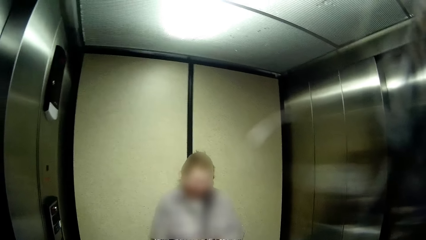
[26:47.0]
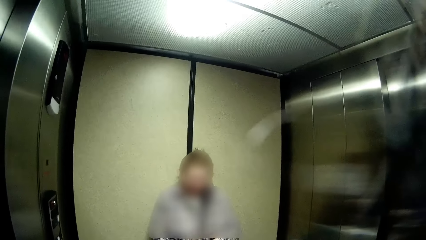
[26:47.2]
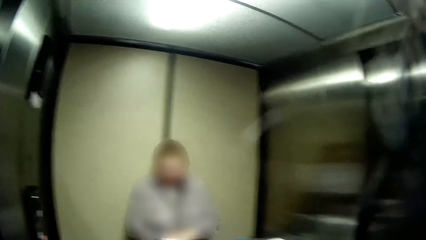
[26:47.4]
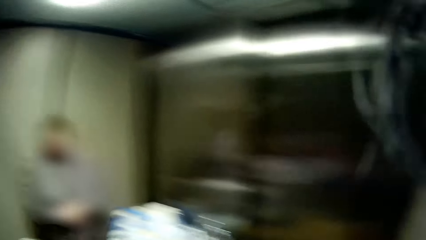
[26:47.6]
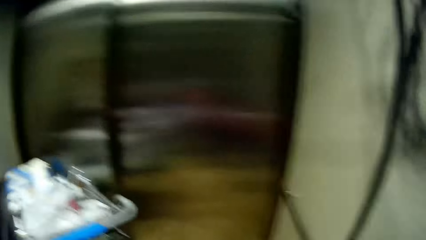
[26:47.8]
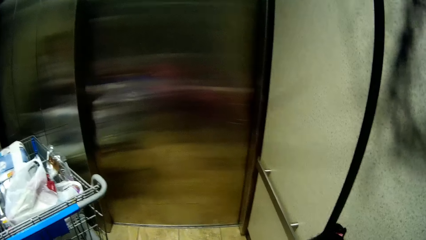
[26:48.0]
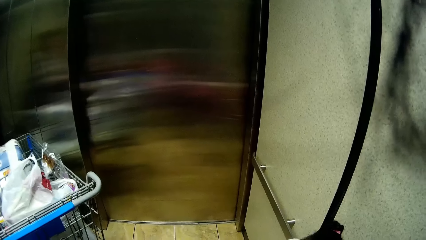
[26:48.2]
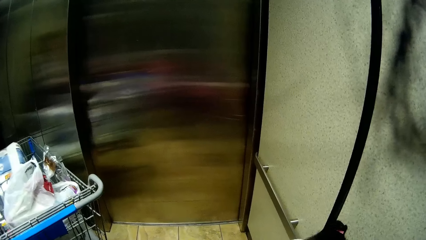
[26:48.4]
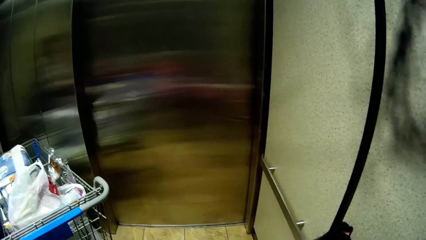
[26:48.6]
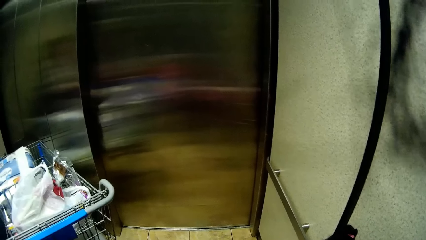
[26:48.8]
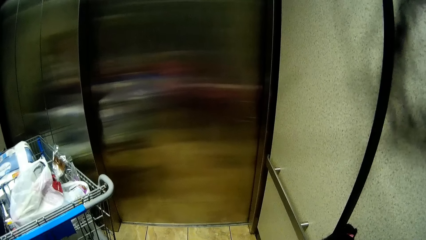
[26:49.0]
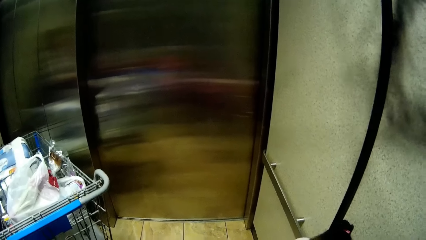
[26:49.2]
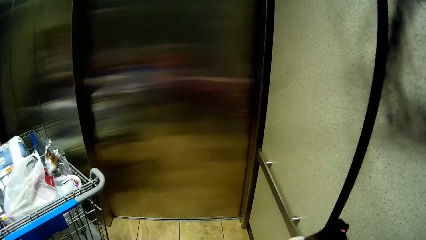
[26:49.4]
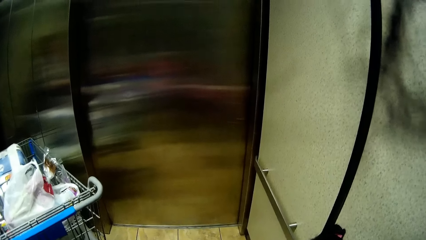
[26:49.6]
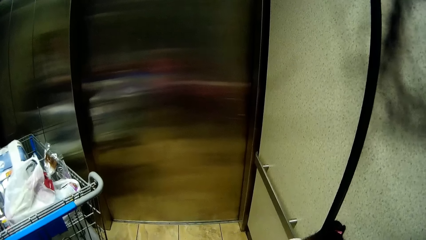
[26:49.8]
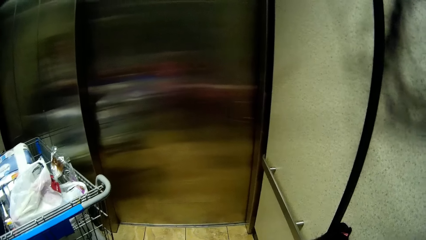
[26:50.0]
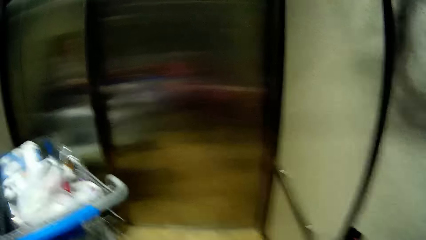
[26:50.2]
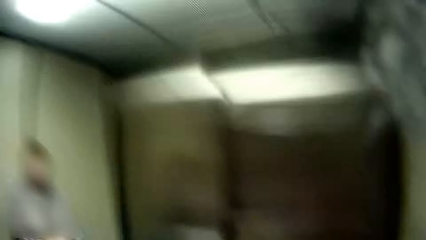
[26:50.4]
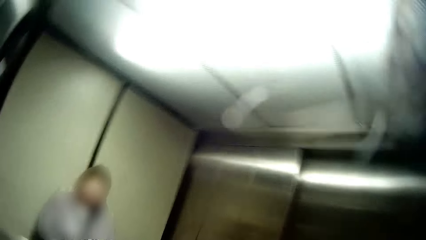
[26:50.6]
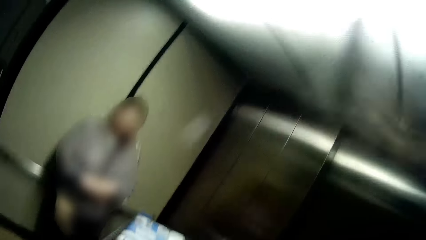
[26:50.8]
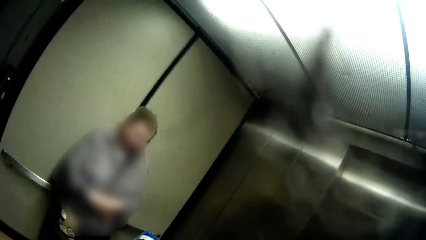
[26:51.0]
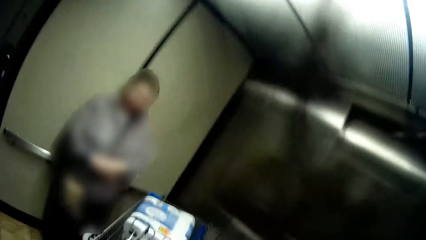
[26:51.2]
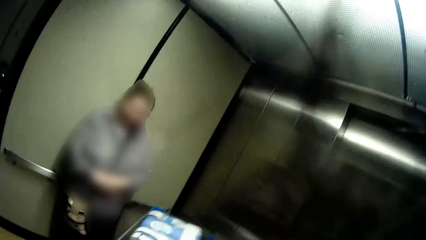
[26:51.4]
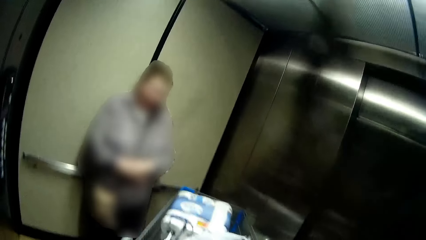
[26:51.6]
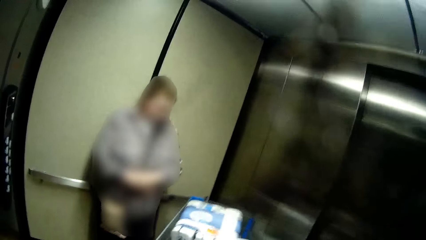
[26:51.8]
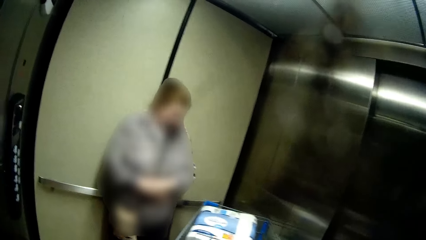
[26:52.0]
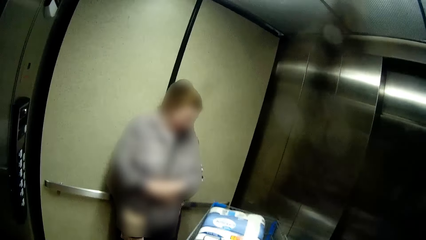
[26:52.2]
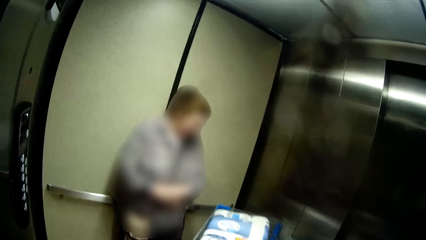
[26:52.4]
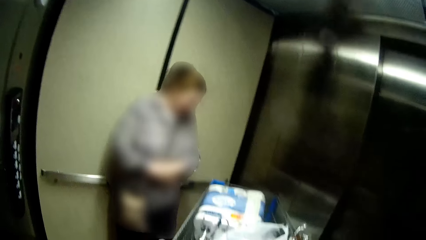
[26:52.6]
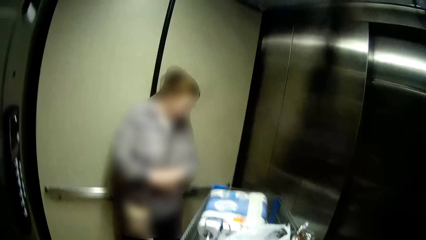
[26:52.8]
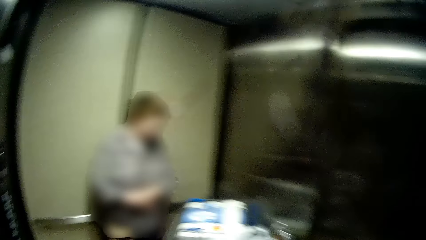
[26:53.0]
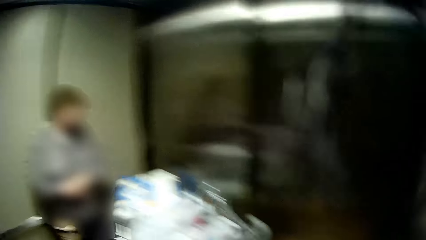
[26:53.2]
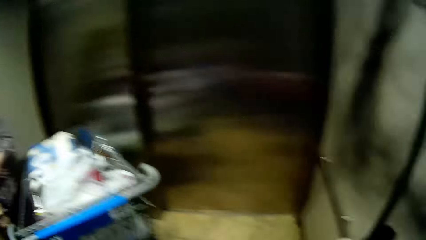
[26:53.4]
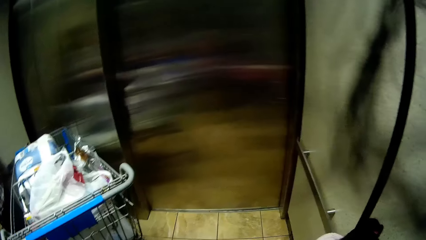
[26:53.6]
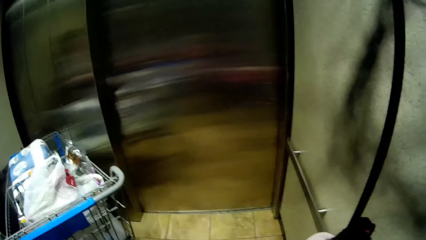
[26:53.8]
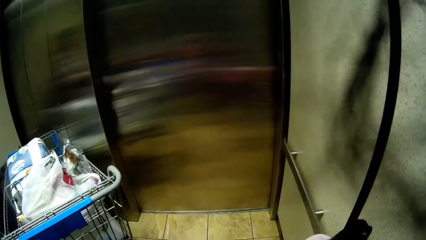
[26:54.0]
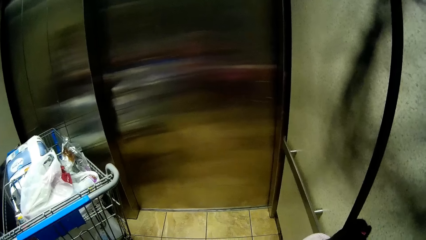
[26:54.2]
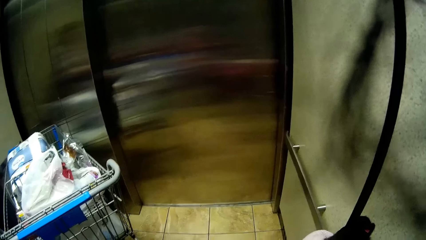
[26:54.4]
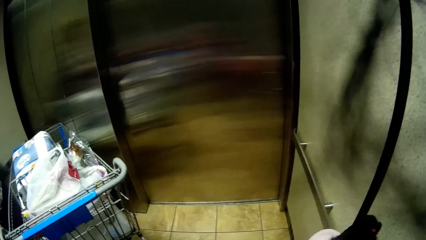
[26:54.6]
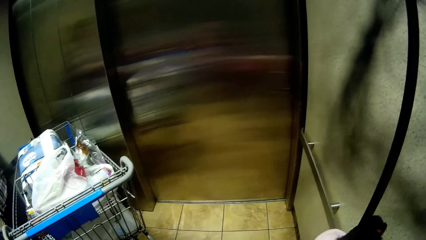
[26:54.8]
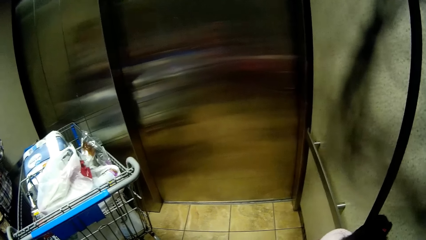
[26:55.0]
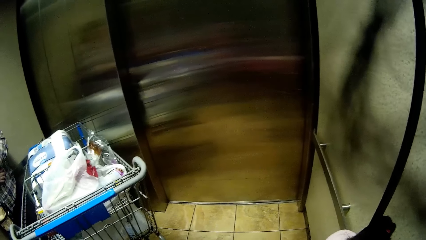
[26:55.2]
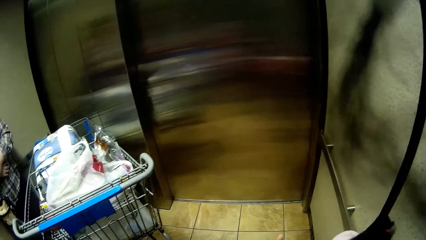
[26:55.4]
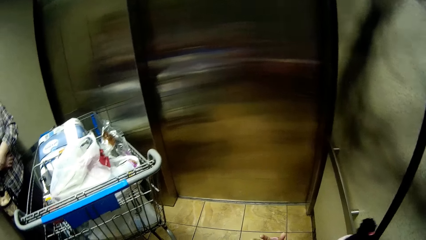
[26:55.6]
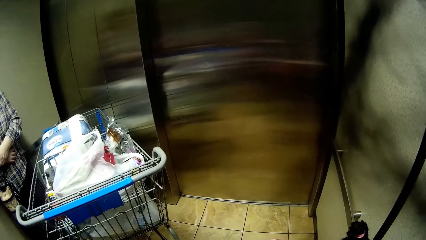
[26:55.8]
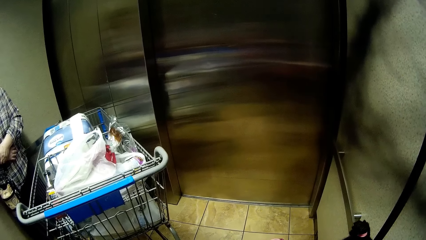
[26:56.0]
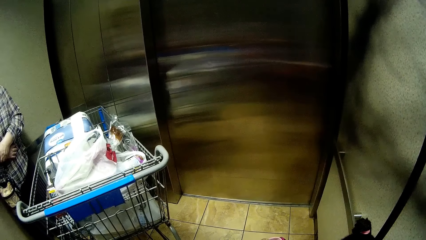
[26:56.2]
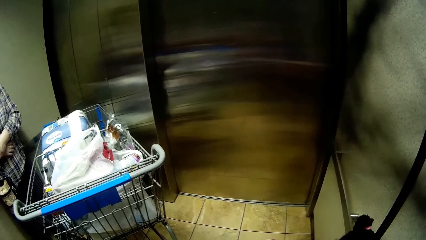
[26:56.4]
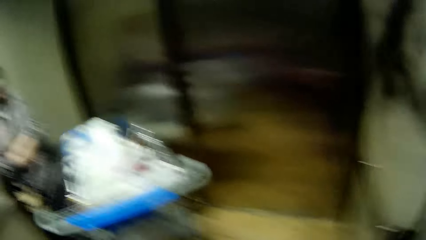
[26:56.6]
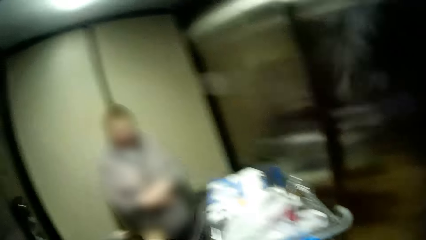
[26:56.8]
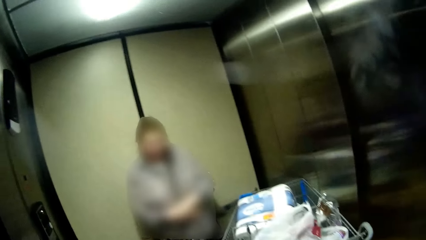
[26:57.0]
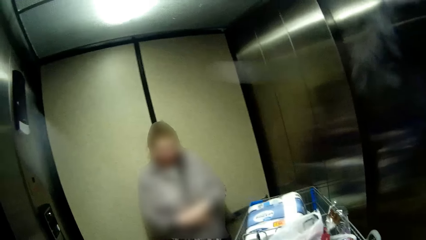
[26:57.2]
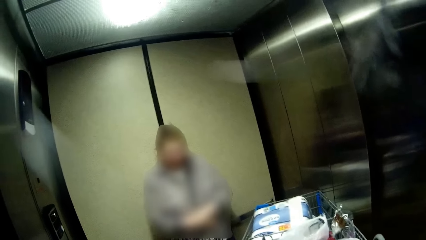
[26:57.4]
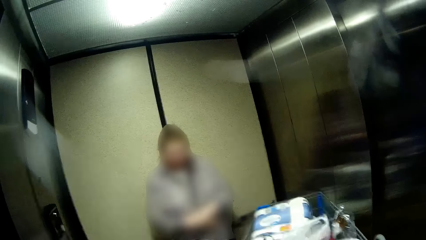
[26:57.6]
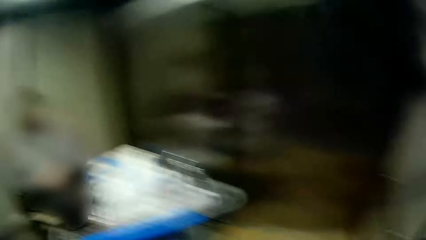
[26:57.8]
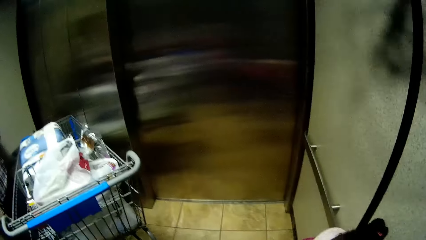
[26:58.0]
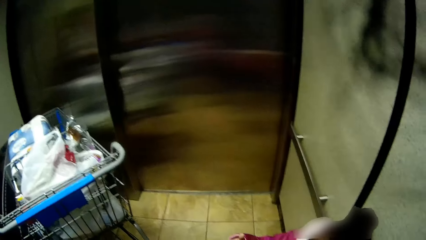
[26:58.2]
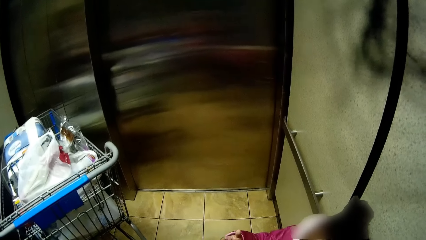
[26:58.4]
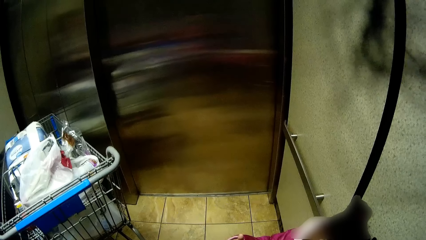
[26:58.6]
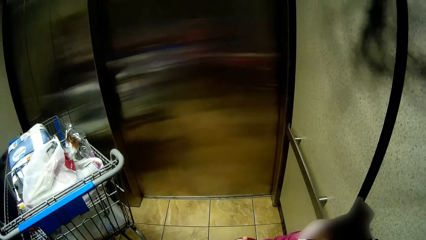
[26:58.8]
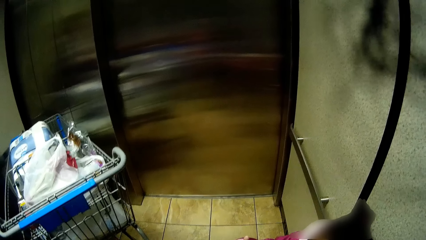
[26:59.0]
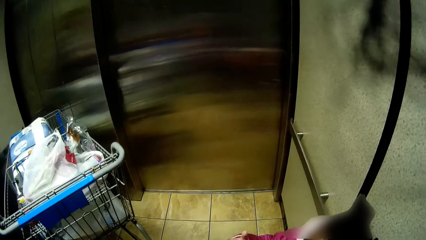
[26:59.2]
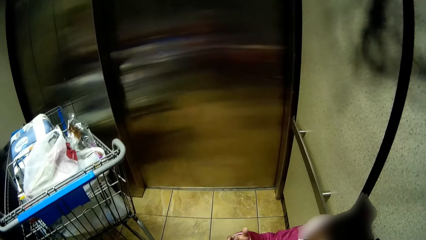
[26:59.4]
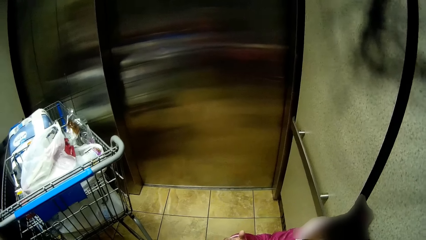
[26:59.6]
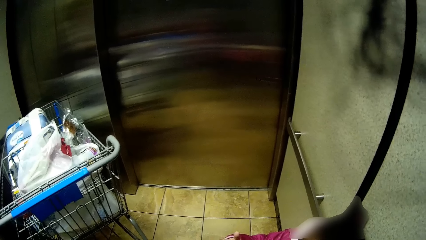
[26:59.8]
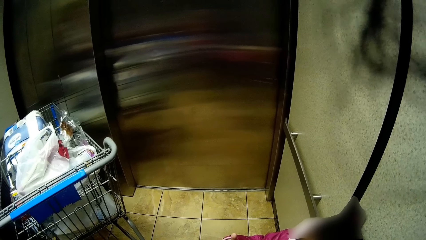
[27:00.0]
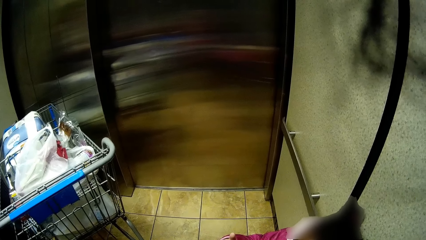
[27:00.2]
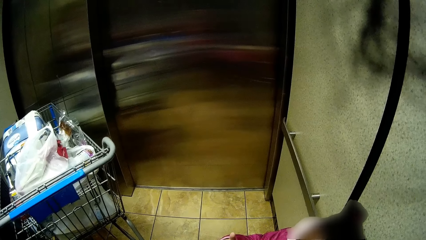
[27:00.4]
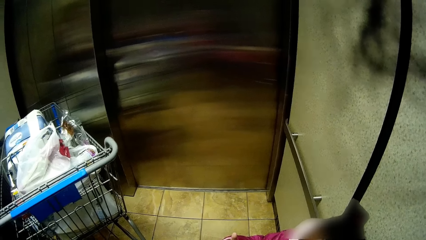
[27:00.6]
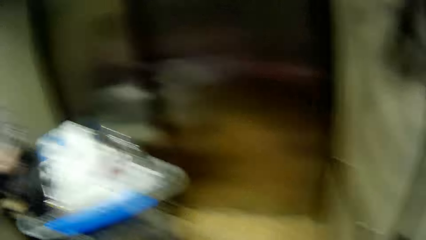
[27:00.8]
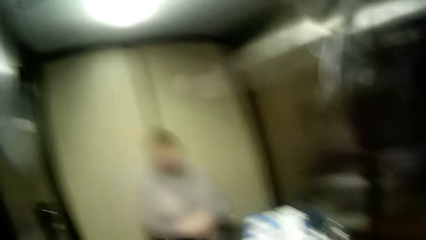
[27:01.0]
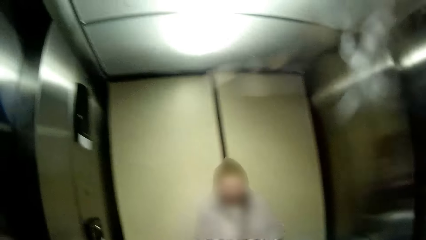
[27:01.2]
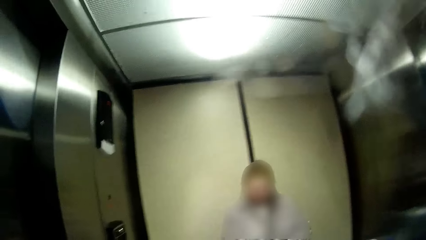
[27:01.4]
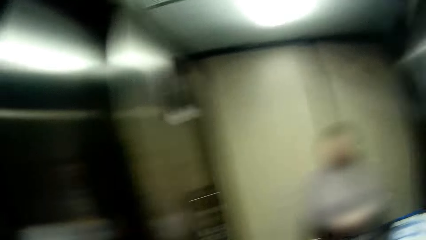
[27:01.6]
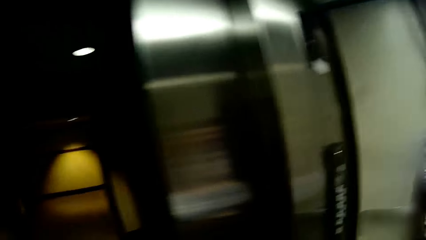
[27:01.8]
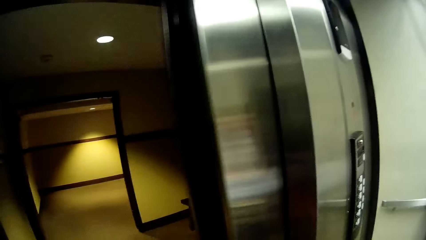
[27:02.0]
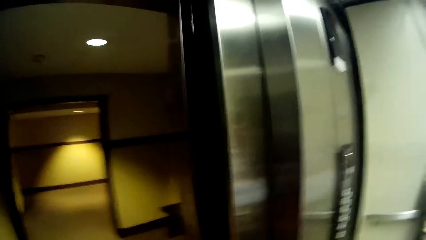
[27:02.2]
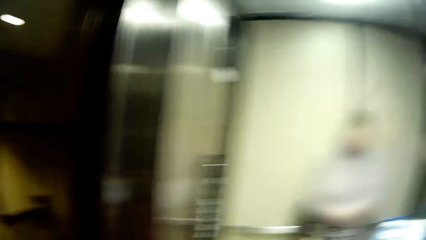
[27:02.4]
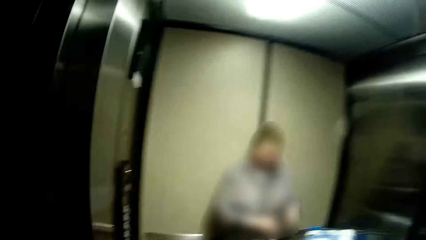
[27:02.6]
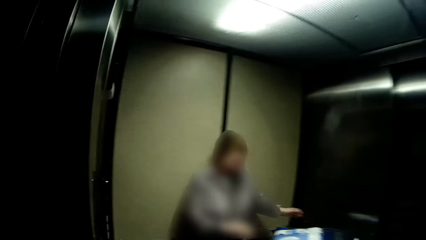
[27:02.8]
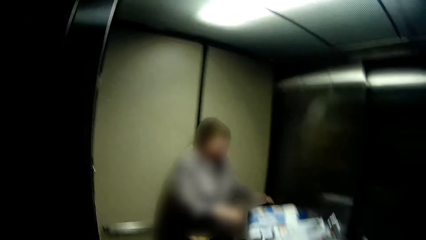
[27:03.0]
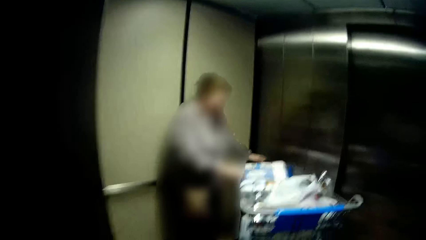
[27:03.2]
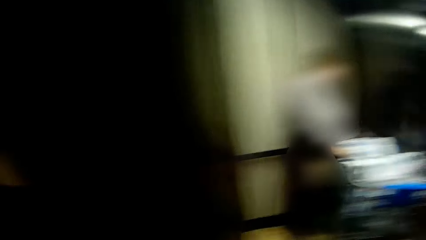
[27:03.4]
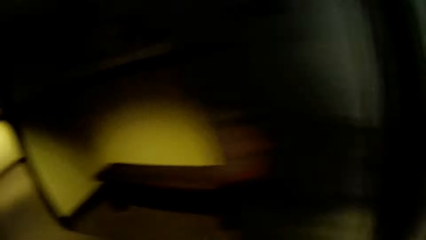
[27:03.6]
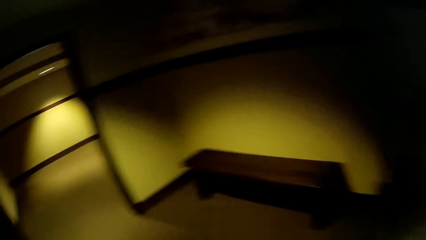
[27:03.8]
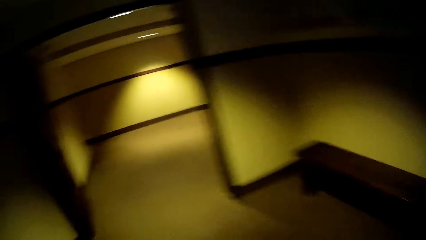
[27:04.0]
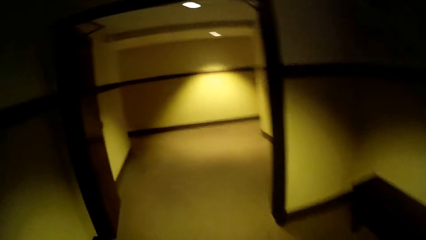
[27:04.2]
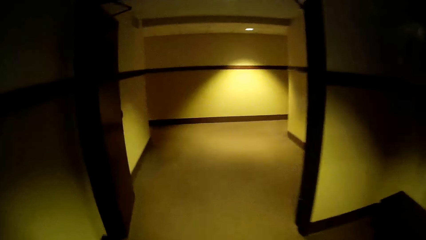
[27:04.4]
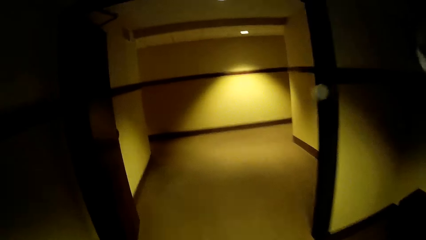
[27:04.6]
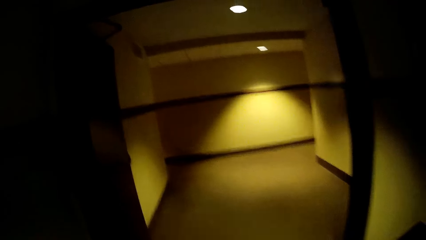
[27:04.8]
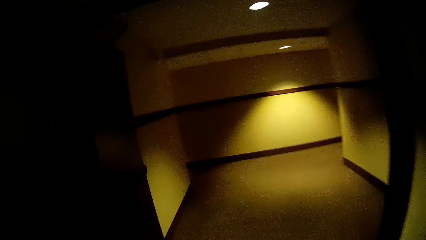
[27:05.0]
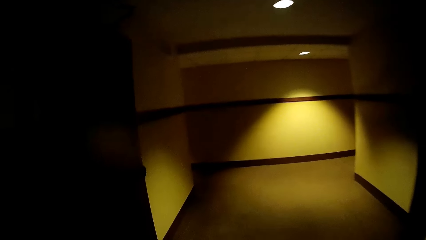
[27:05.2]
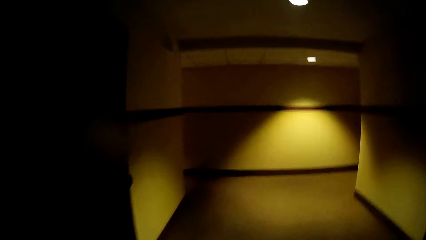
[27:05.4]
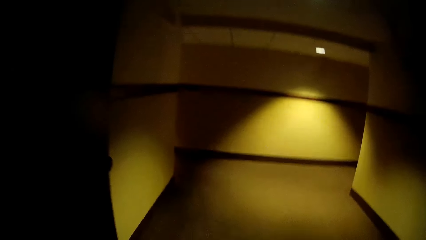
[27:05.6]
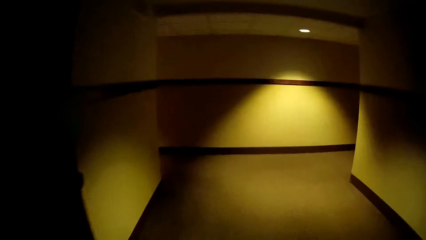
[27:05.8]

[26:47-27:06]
The camera wearer stares at a lady and converses with the lady. The lady speaks to the camera wearer. The lady speaks to the girl. The camera wearer speaks to the lady. They stare at the girl and speak to the girl. The girl speaks to the lady. The camera wearer walks out the elevator and speaks to the lady. The lady speaks to the camera wearer. The camera wearer walks in the hallway.
